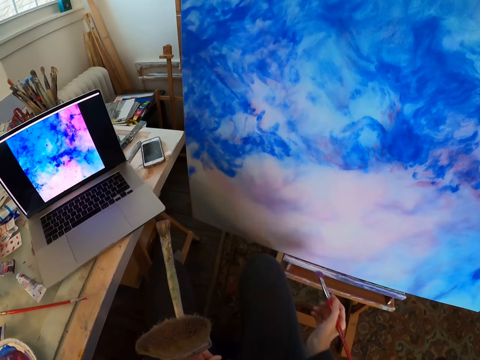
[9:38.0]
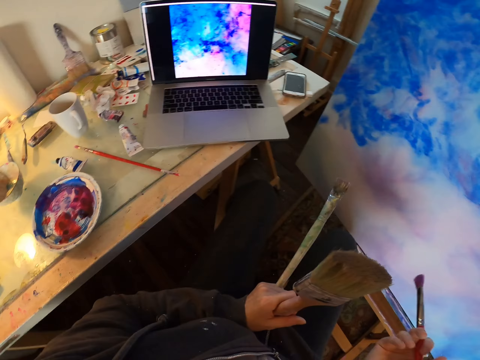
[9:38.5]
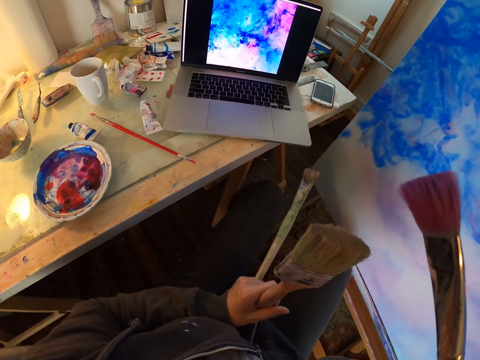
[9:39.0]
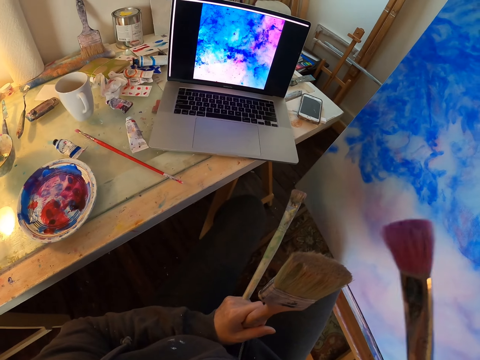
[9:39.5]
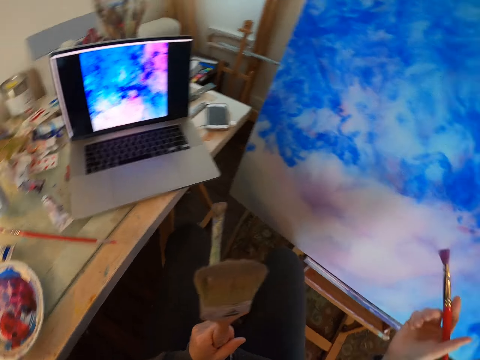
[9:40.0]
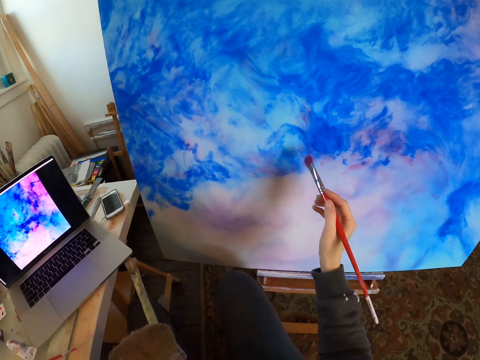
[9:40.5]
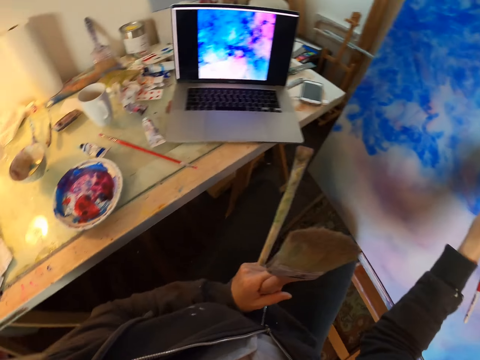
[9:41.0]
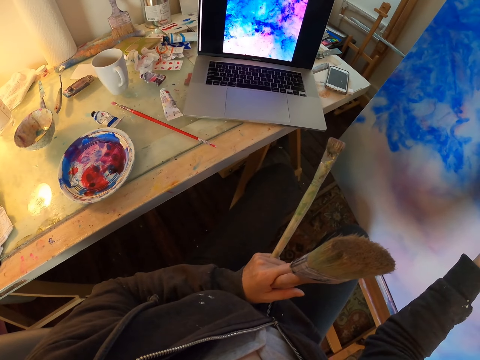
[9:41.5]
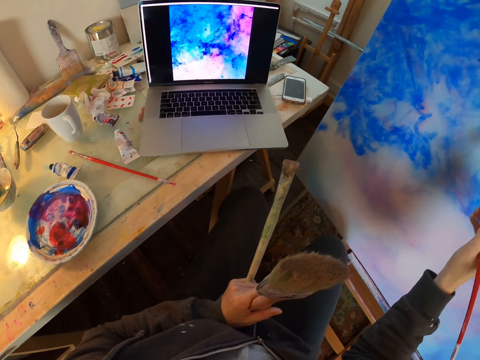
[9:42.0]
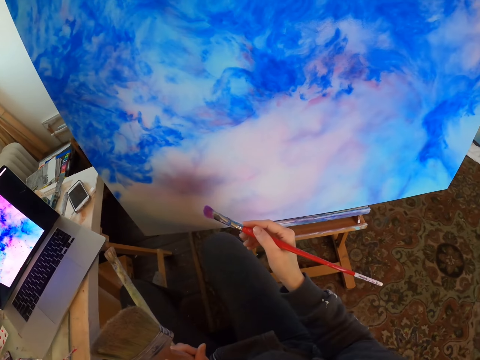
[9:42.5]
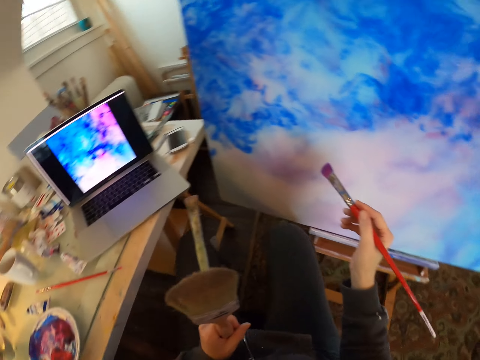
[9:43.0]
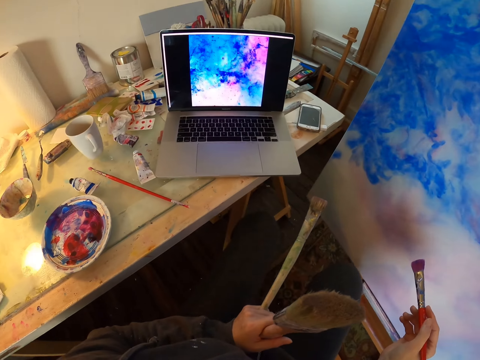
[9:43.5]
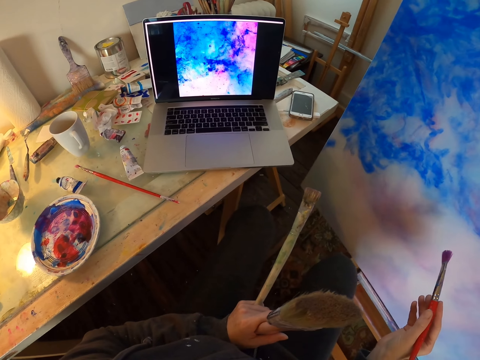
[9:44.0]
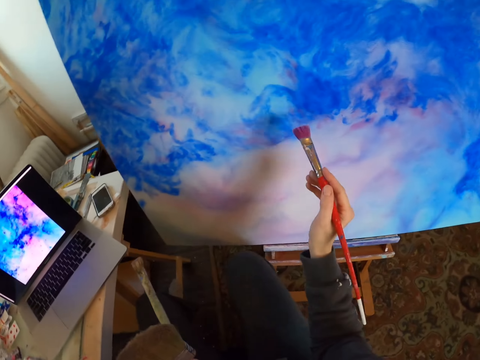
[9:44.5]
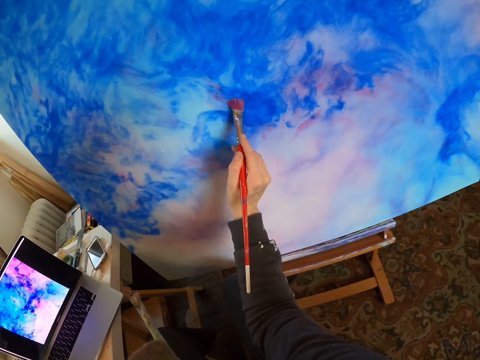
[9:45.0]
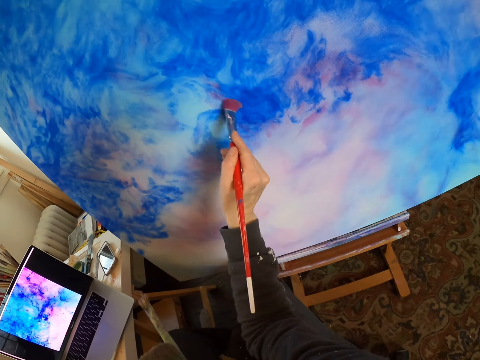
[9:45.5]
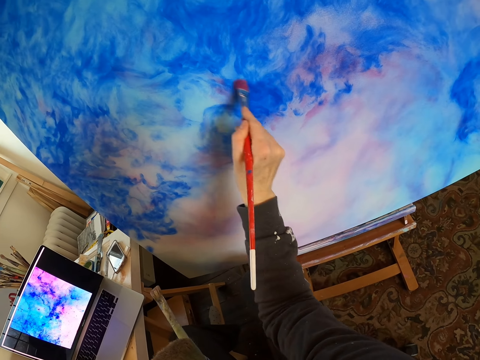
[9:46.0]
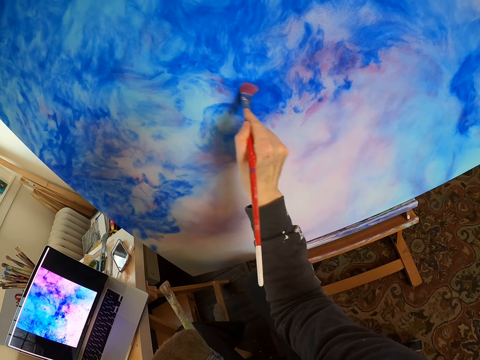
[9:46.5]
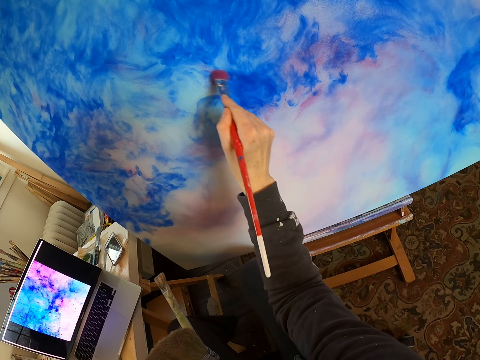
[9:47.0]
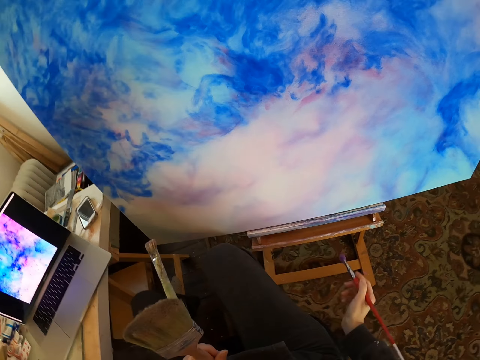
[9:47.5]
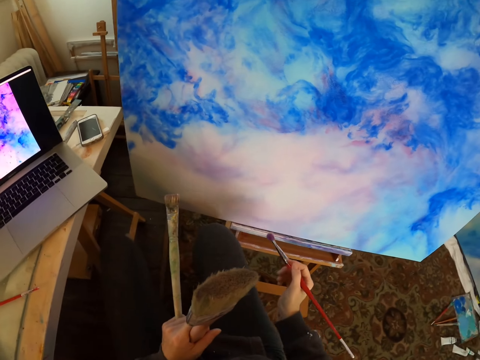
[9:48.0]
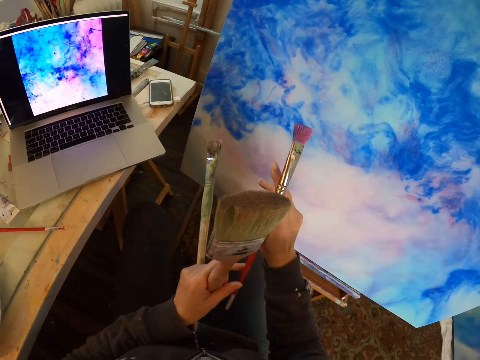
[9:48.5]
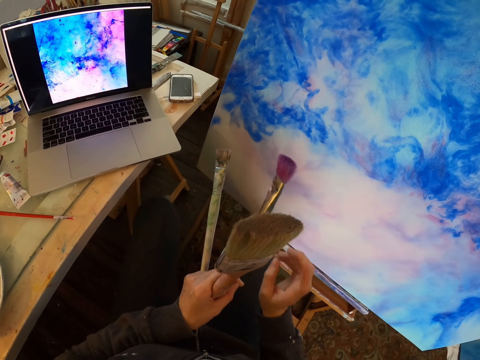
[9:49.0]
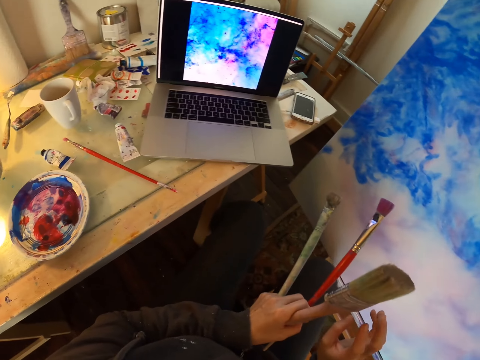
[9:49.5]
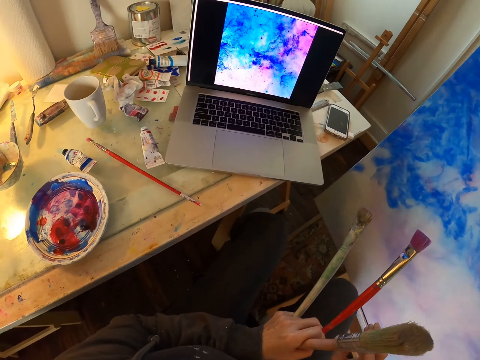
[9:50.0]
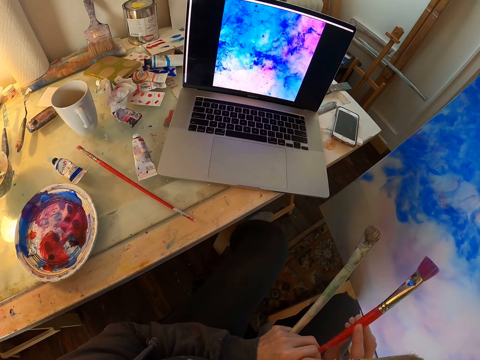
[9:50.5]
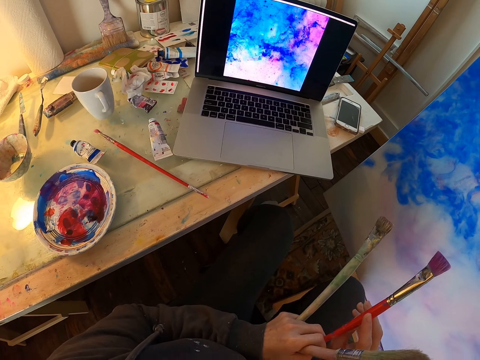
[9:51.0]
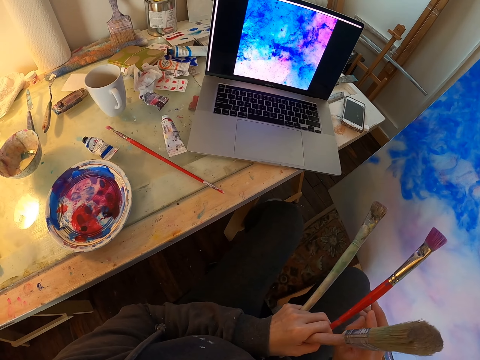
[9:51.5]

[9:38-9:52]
The camera wearer lowers the right hand. They turn to the side and look at the laptop. They hold paint brushes. They turn to the side. They put the paintbrush on the paint. They look at the laptop. They hold the paint brushes. They look at the laptop again. They paint a board with the paint brushes. They lower the right hand. They turn to the side. They pass the paintbrush to the left hand. They hold the paint brushes. They look at the laptop.

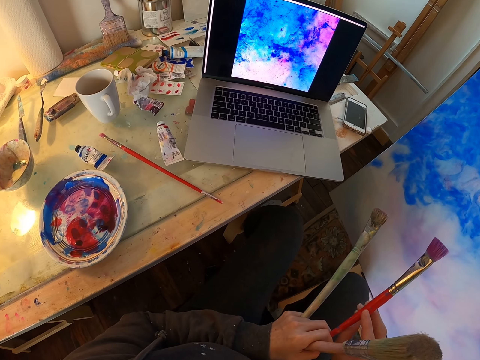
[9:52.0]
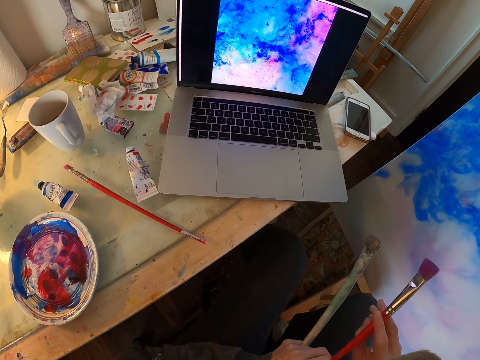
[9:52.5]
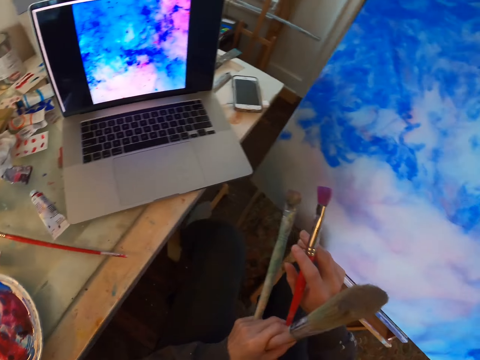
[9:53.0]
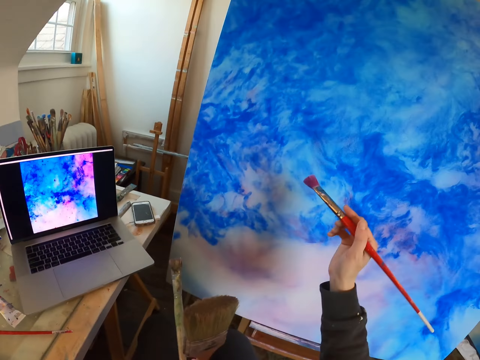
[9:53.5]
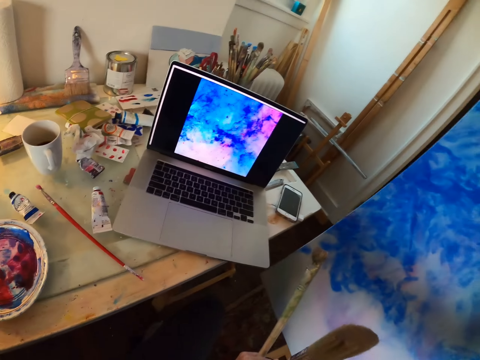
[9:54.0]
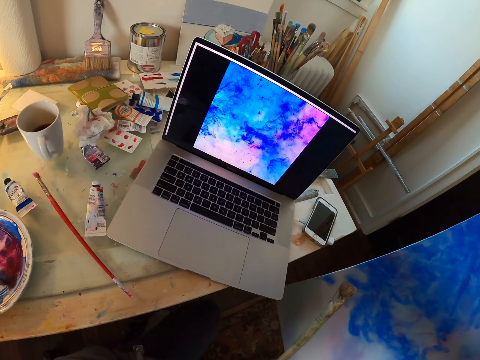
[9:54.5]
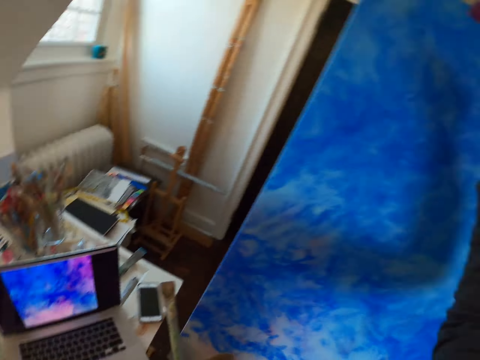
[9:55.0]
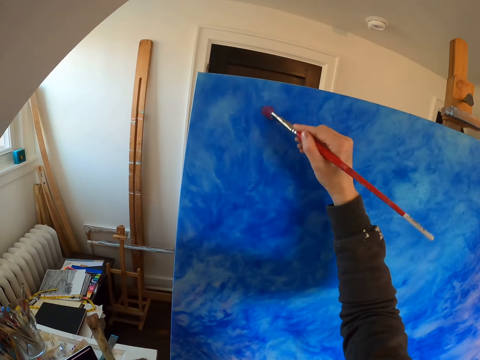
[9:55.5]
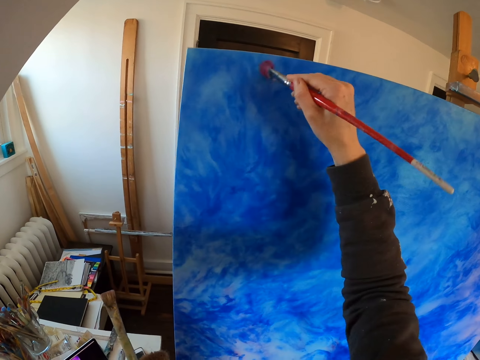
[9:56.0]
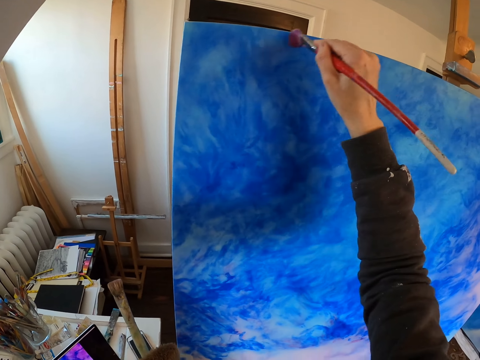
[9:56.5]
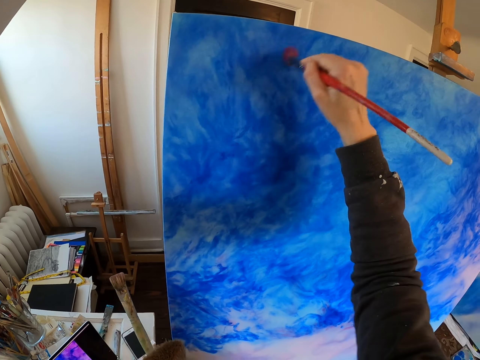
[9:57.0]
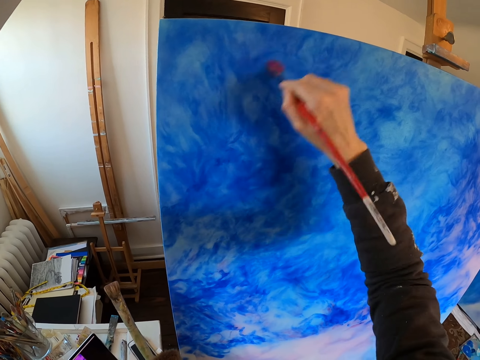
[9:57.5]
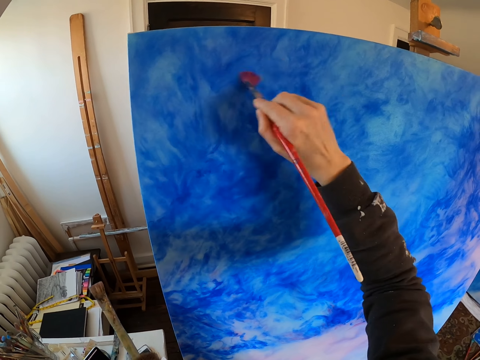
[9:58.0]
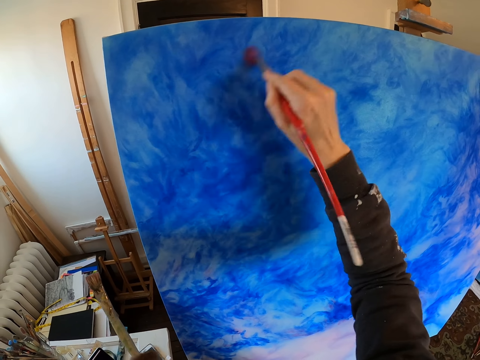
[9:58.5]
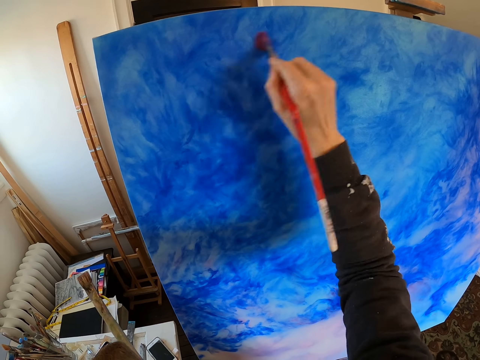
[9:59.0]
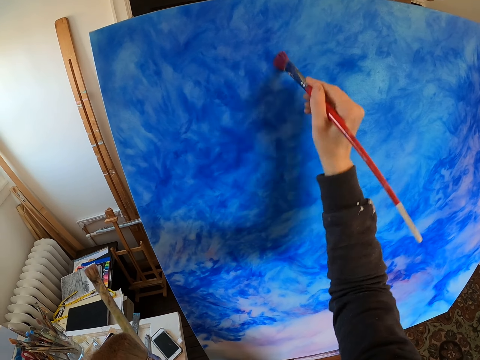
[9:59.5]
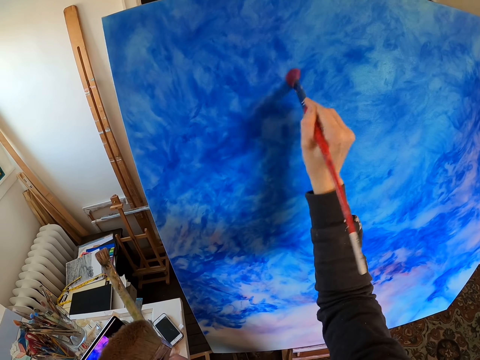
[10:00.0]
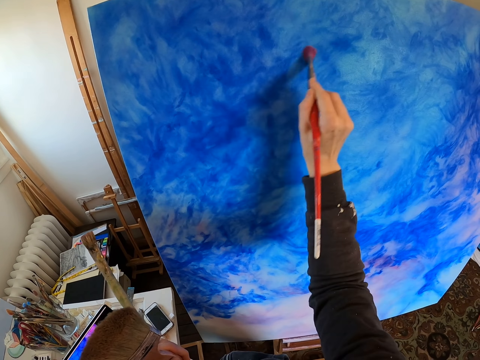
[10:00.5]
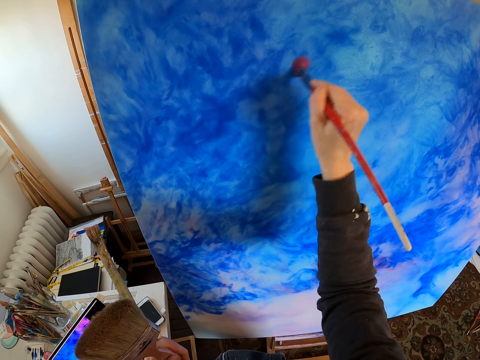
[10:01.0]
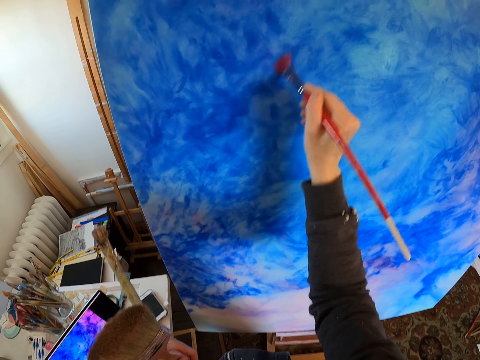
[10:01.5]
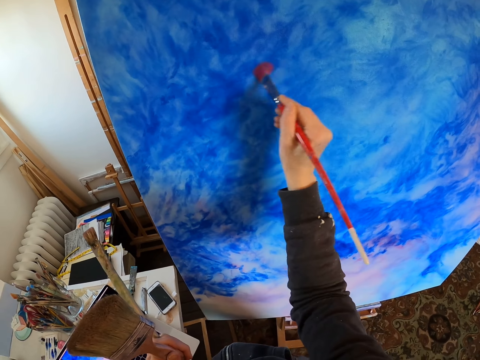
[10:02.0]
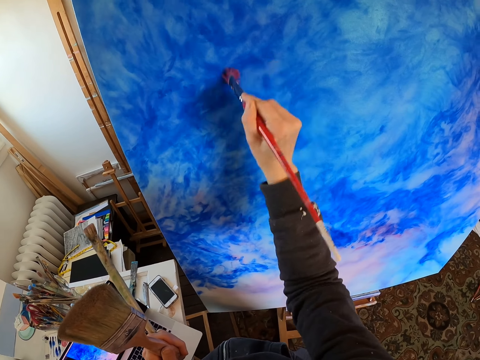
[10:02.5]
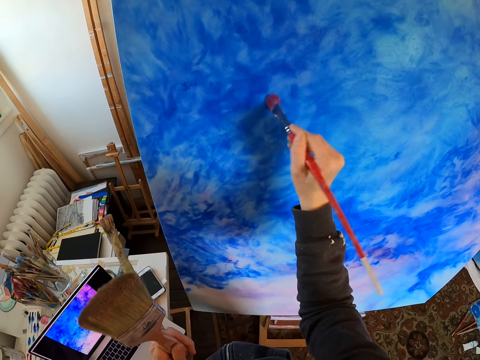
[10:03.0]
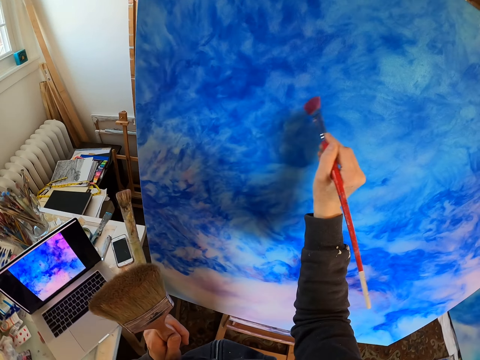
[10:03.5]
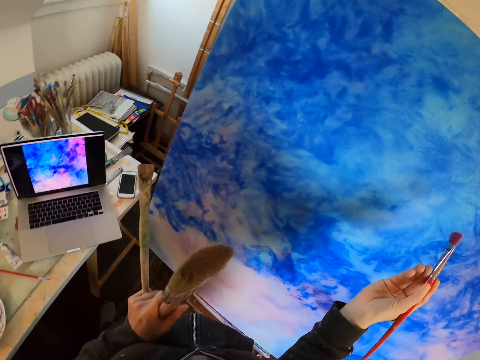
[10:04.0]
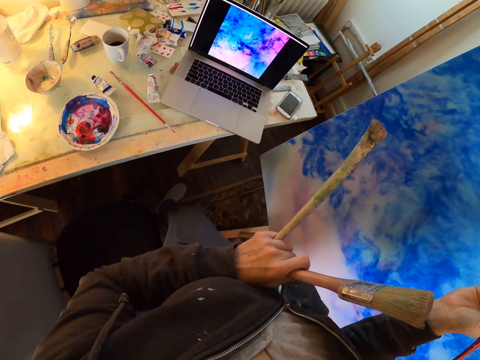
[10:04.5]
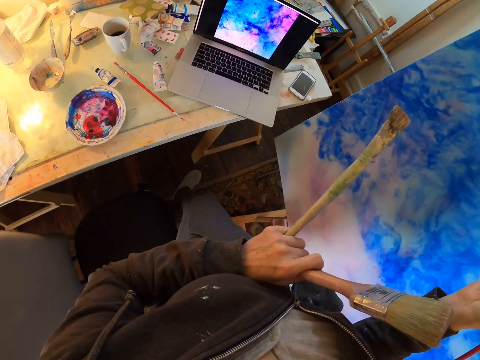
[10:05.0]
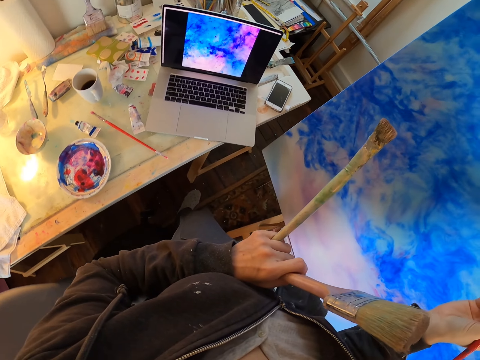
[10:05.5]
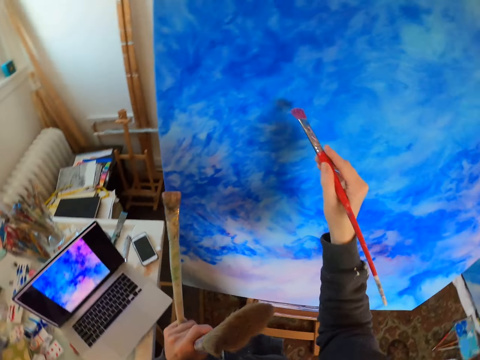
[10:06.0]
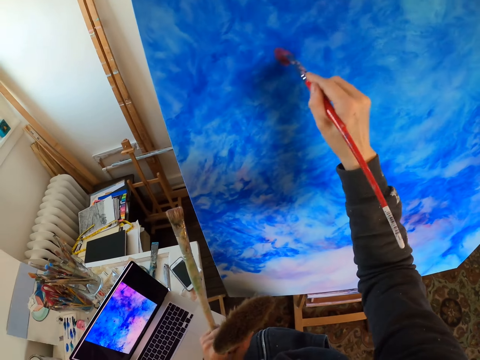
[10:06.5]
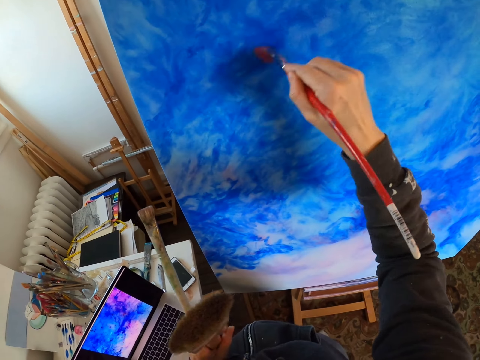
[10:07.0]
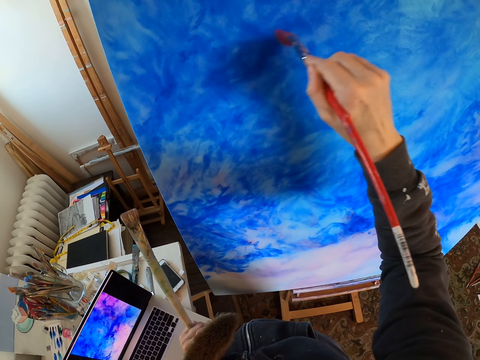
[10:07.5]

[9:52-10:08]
The camera wearer picks the paintbrush with the right hand. They turn to the side and look at the laptop. They paint a board with paint brushes. They turn to the side and look at the laptop. They paint the board with the paint brushes.
